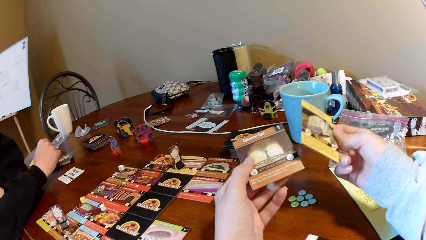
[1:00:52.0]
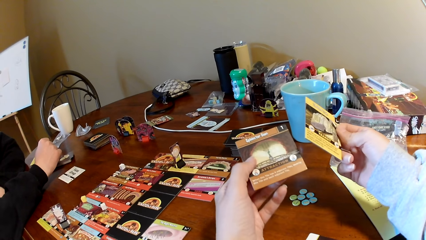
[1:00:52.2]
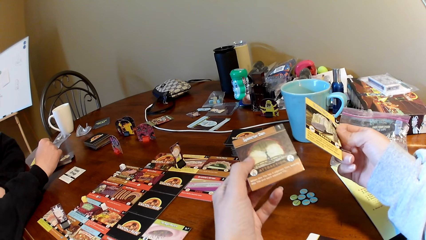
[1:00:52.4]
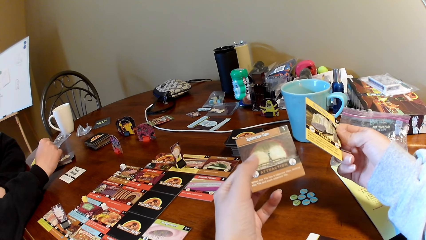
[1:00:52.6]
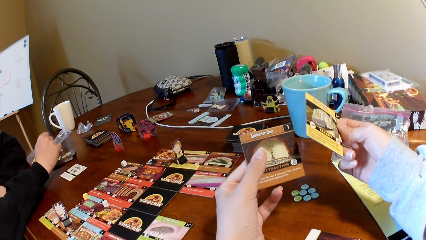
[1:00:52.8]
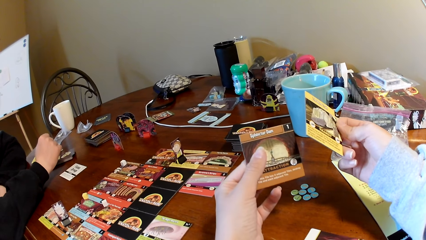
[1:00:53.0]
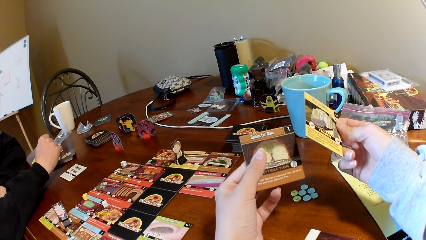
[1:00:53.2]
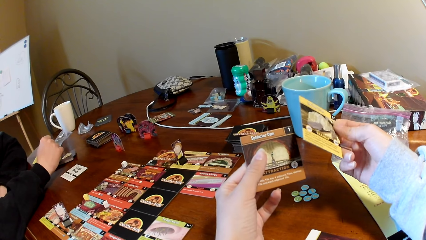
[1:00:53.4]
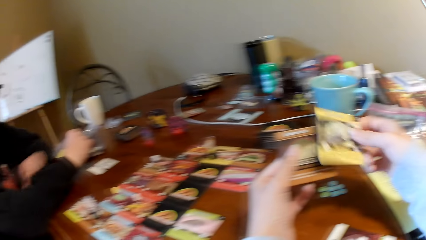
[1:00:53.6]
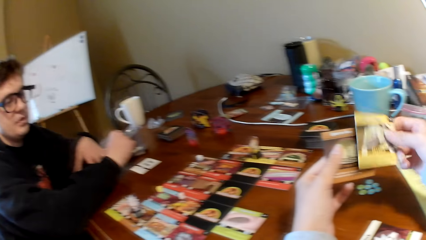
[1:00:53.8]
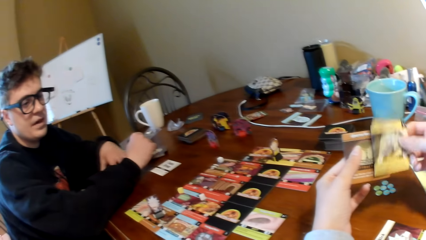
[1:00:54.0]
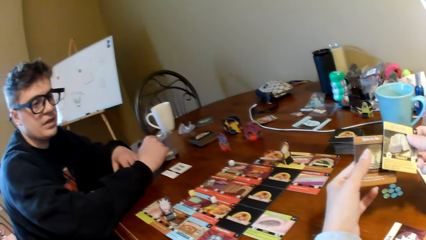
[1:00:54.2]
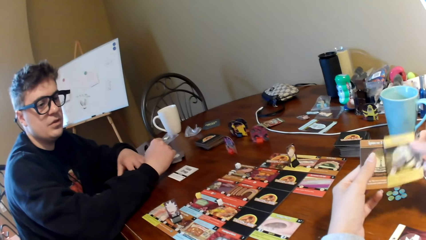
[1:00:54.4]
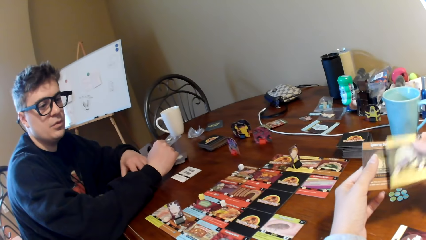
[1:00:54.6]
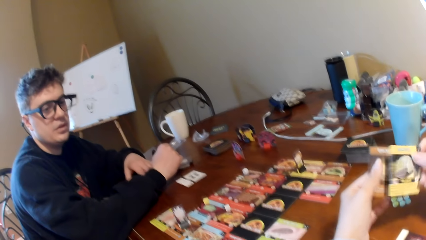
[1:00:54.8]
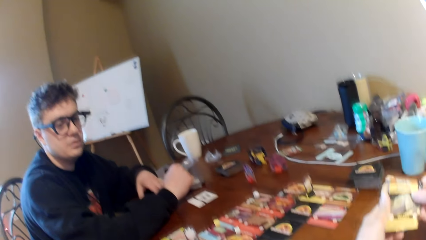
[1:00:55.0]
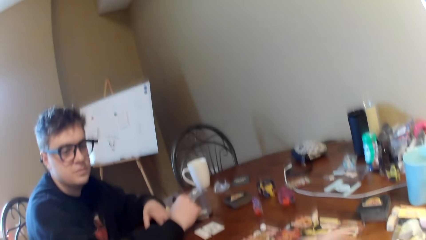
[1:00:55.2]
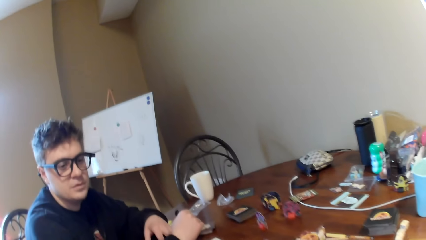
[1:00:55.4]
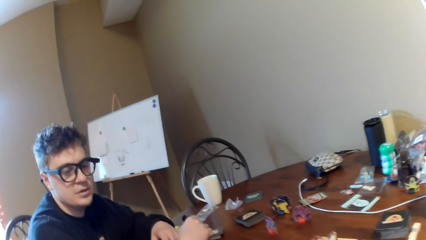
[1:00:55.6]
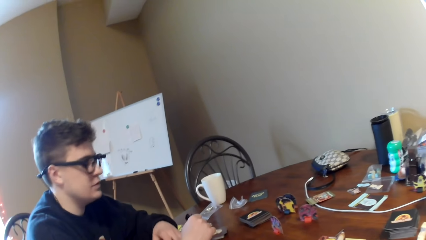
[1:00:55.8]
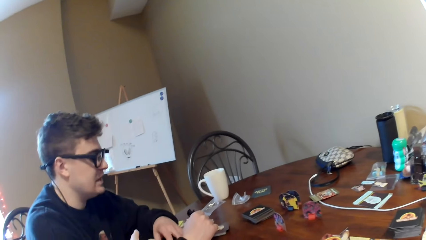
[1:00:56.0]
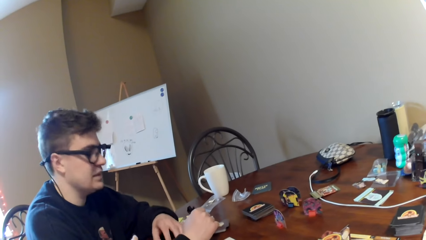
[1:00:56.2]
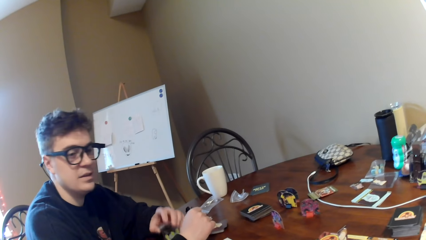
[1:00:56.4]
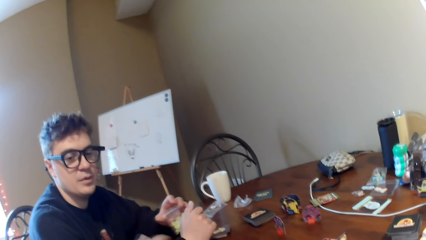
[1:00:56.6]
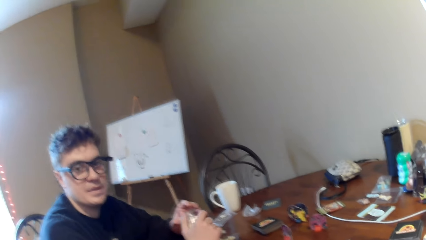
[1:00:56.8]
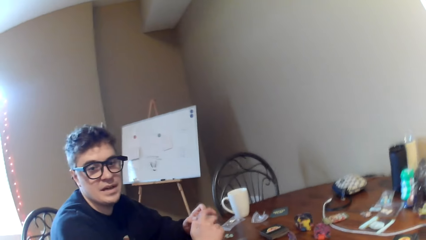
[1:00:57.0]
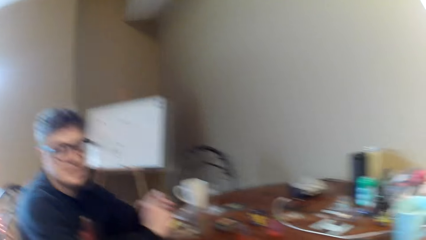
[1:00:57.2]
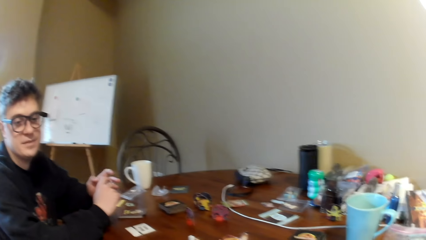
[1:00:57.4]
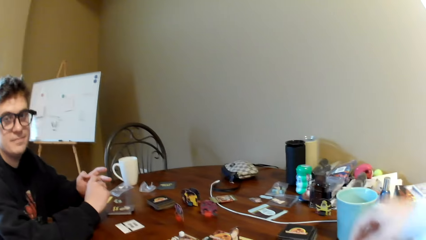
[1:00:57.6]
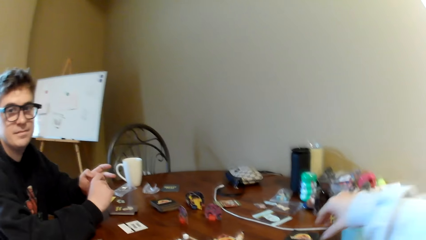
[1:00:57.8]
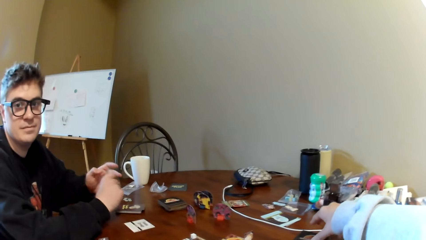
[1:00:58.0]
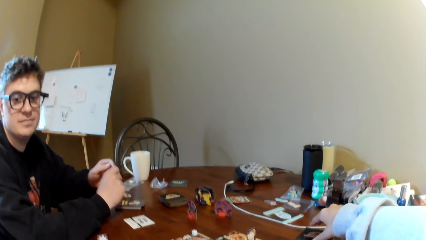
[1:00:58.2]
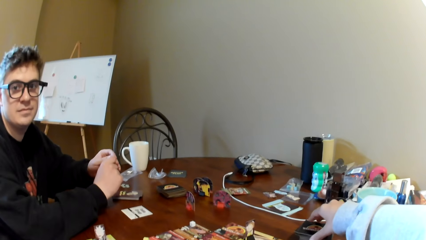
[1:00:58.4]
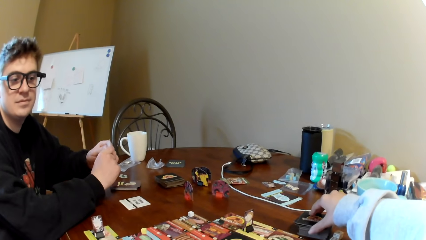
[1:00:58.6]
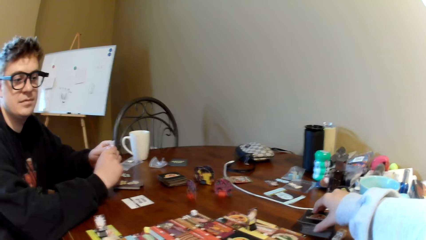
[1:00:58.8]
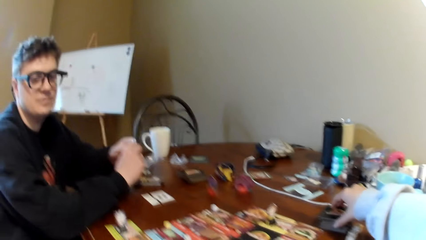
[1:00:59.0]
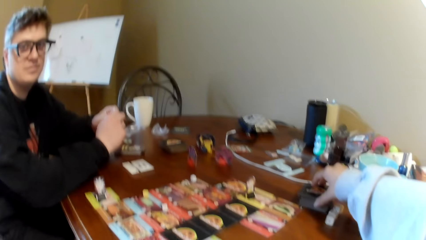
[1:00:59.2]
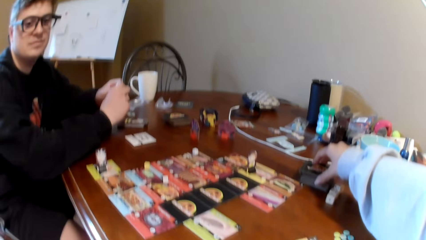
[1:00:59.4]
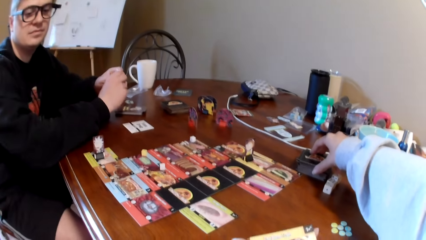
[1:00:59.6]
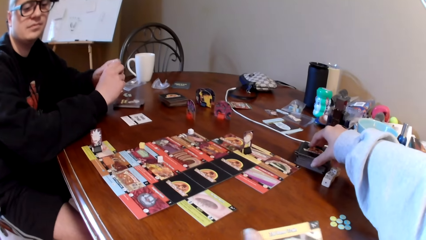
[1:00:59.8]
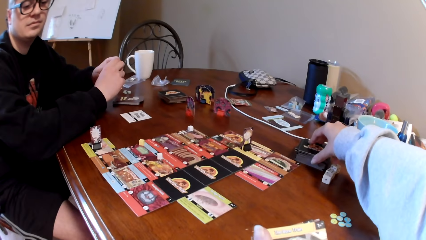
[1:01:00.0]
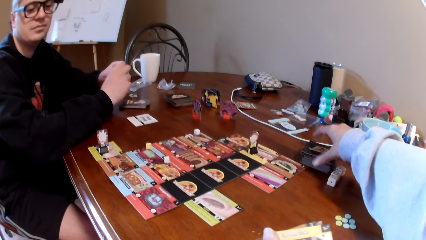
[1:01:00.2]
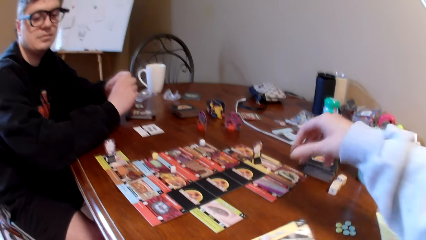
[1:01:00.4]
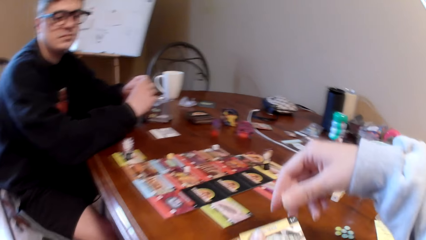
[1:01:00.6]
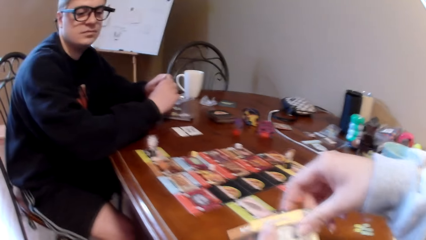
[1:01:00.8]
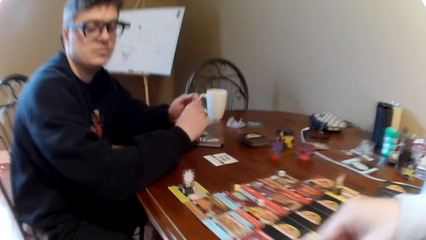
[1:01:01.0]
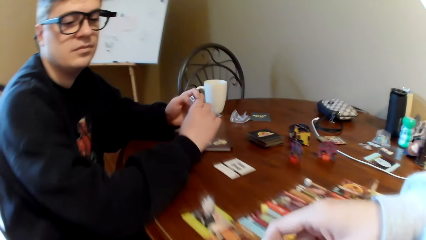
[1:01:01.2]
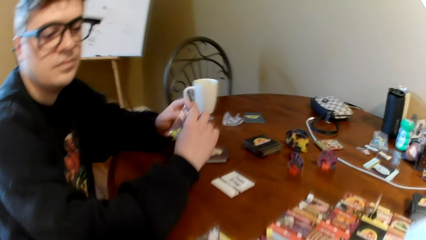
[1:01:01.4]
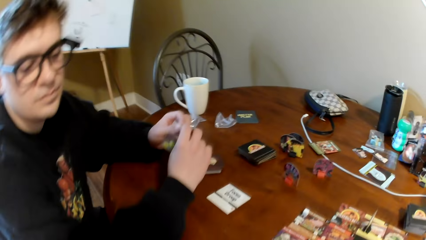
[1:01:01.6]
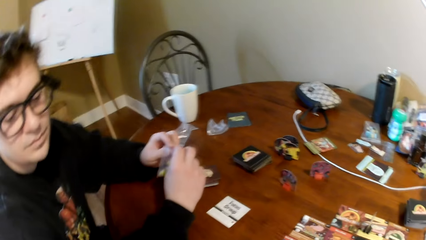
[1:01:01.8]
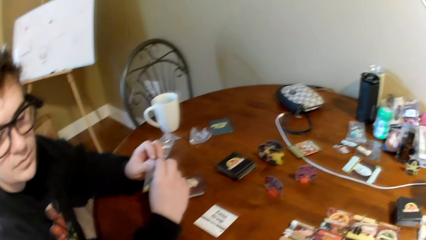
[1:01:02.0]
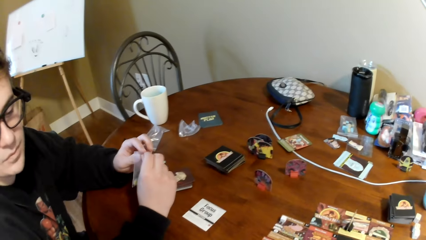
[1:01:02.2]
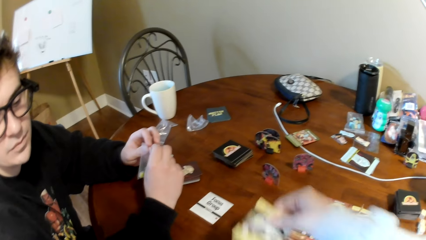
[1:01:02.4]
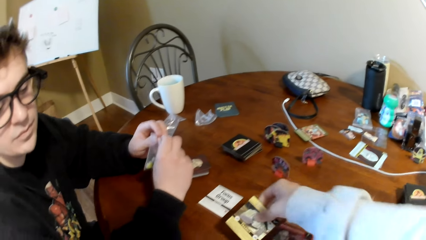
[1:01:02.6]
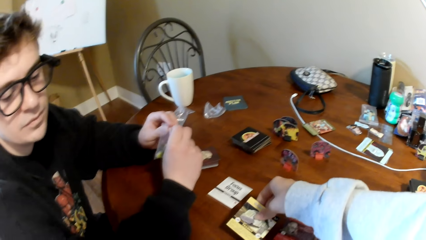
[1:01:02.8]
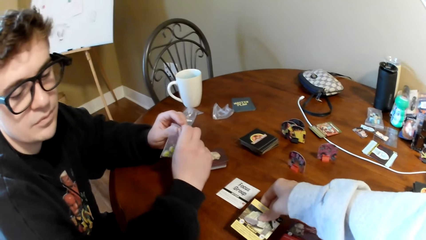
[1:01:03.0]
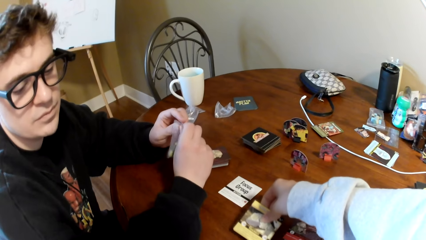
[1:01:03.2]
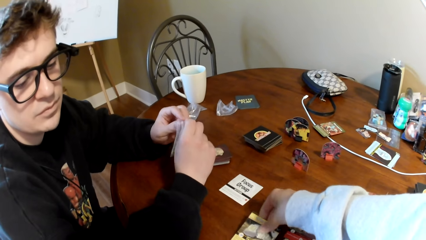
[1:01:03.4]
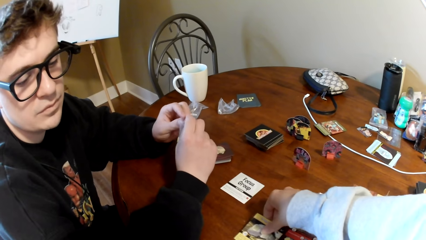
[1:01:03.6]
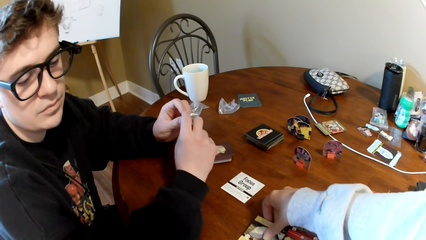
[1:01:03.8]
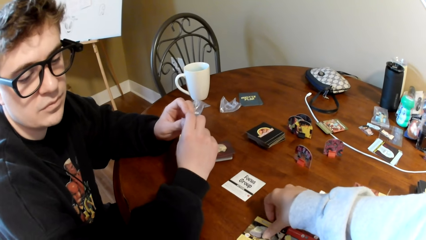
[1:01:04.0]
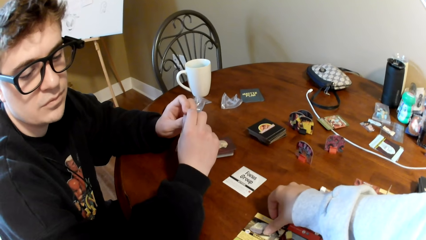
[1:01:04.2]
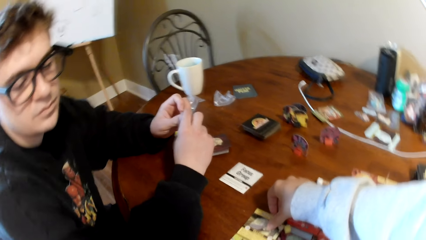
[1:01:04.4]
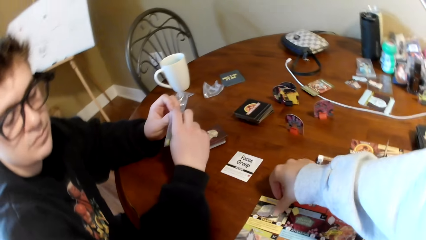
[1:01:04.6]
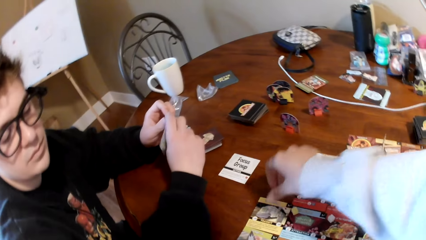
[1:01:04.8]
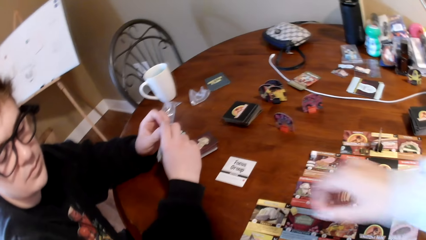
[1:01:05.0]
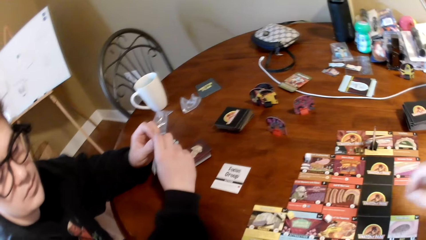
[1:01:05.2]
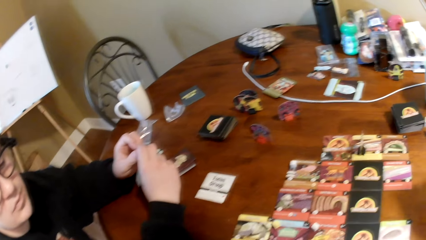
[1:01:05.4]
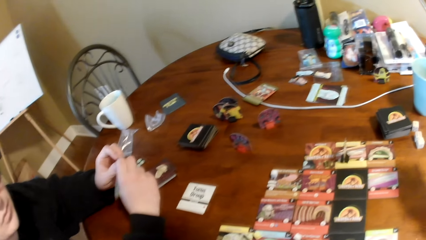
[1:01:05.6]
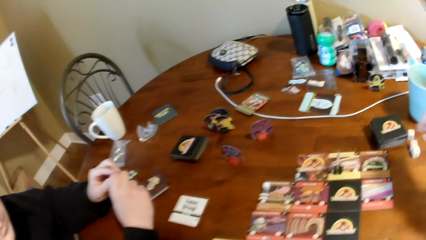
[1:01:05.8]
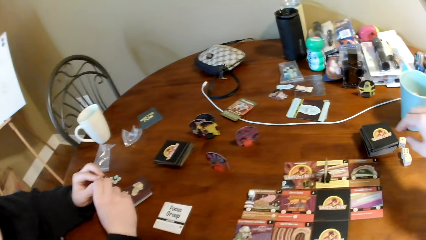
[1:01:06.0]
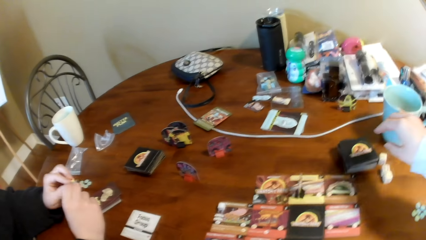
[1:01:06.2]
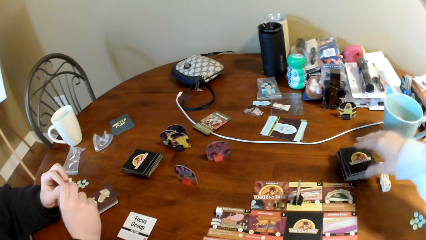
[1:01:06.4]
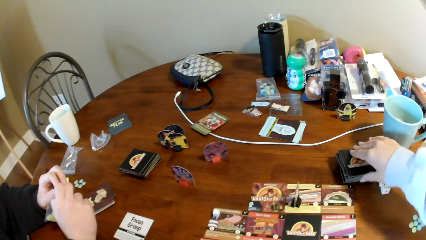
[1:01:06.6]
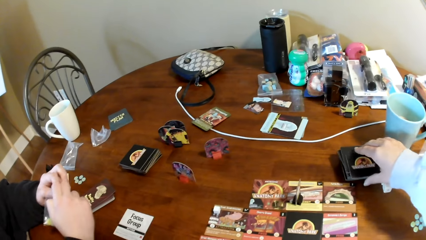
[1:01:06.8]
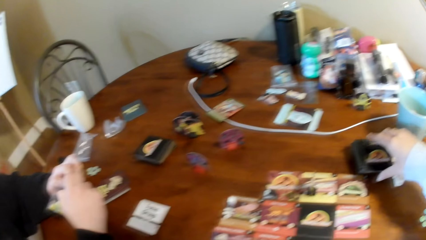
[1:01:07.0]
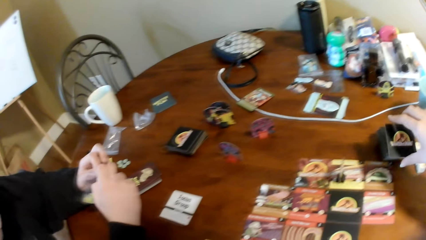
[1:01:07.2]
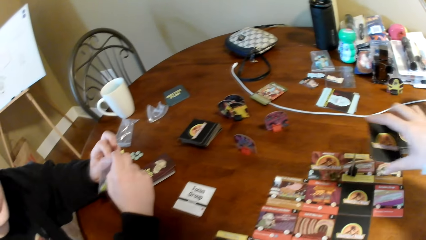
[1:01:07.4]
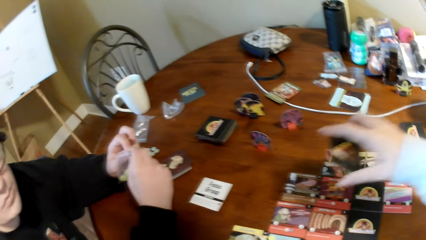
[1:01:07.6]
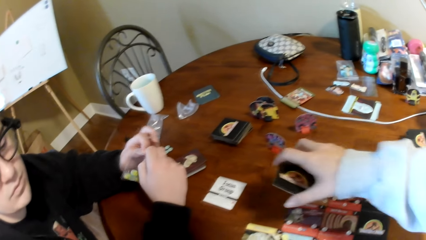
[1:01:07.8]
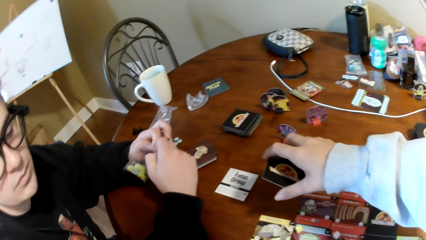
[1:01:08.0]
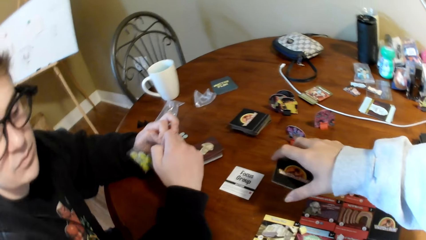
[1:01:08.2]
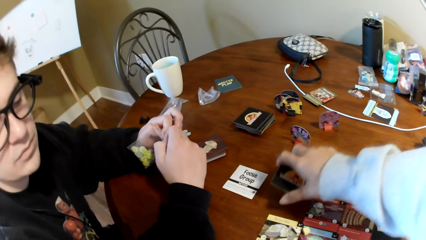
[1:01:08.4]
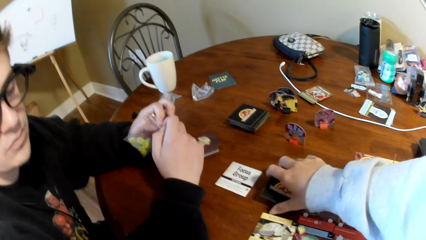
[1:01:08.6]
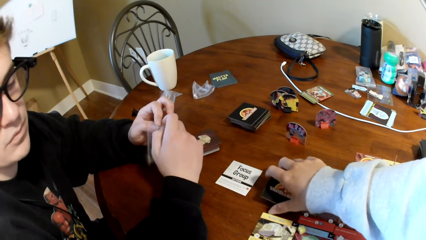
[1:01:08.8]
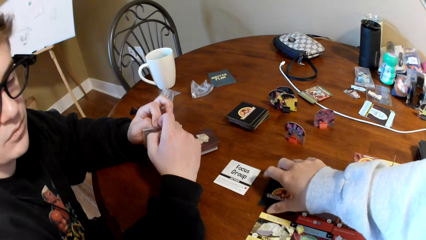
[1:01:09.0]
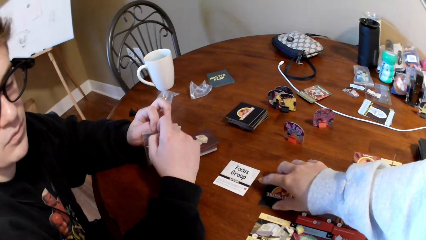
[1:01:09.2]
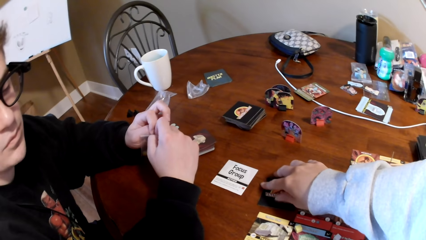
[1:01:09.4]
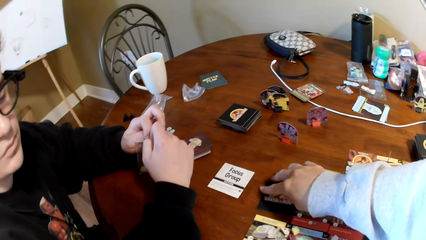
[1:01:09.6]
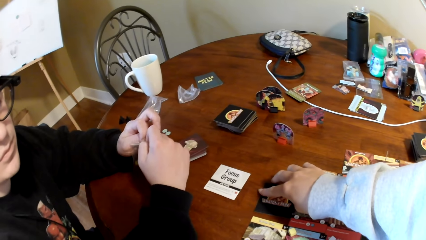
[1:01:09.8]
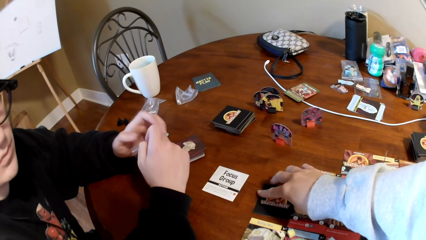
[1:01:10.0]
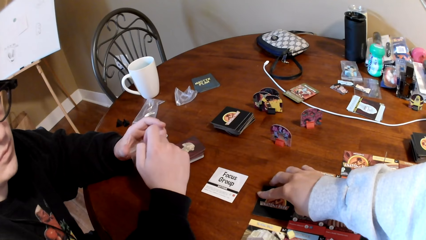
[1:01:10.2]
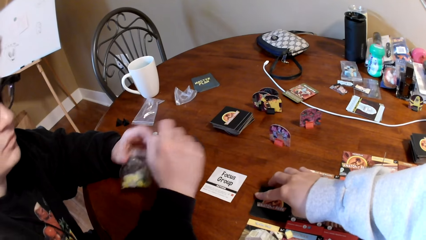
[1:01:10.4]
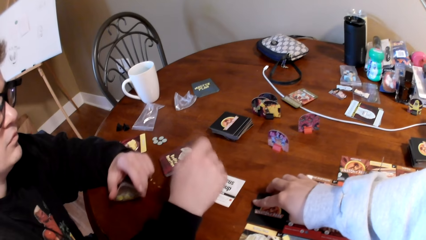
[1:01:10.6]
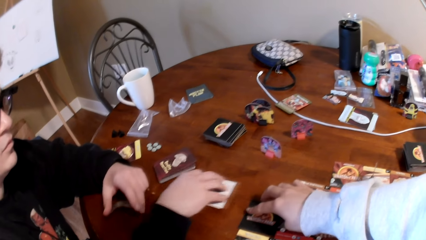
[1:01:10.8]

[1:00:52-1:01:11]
The camera wearer taps the cards together. A man converses to the camera wearer. The camera wearer touches the cards on the table. They pick up the cards on the table. They take a card. They play a card game. They put a card on the table. They pick up the cards on the table. They play a card game. They put the card on the table.
